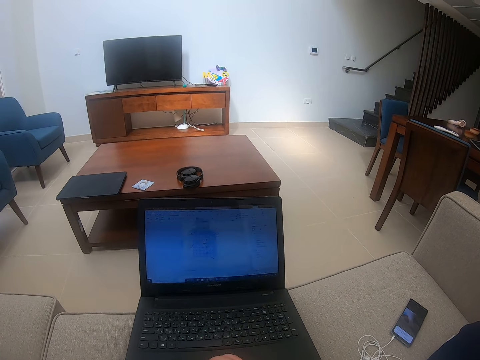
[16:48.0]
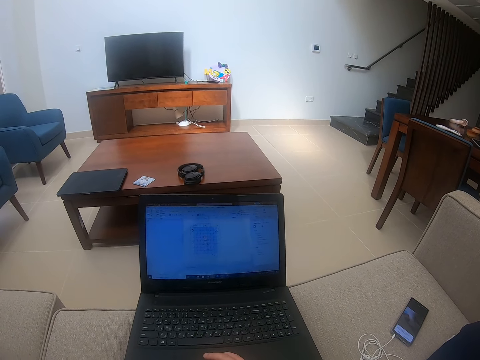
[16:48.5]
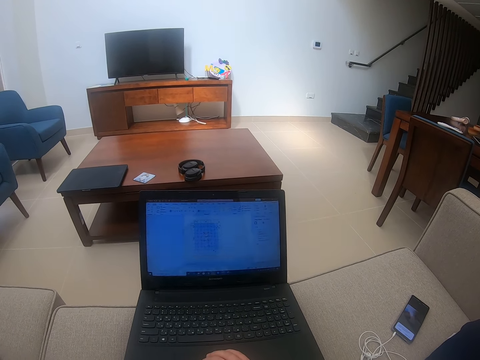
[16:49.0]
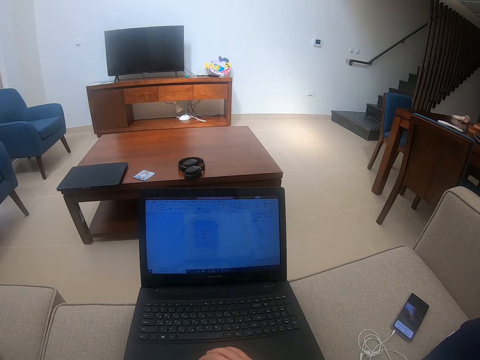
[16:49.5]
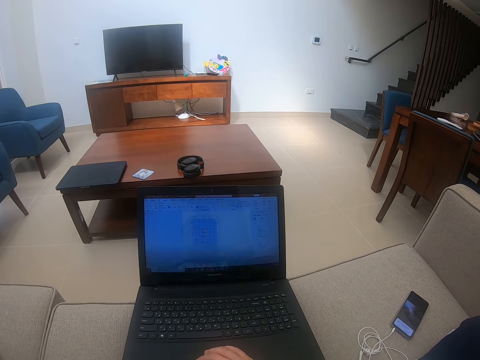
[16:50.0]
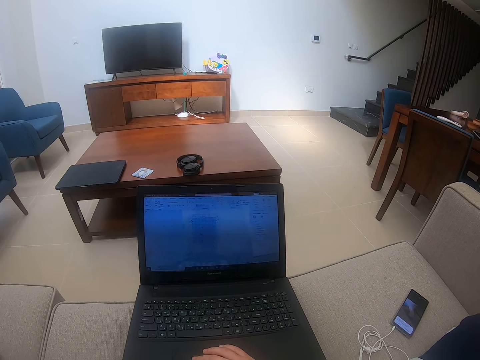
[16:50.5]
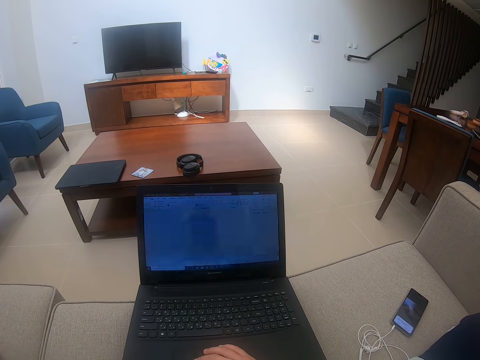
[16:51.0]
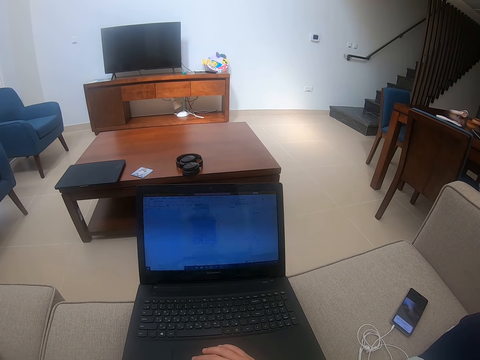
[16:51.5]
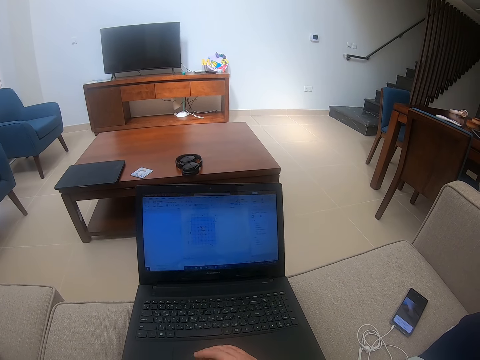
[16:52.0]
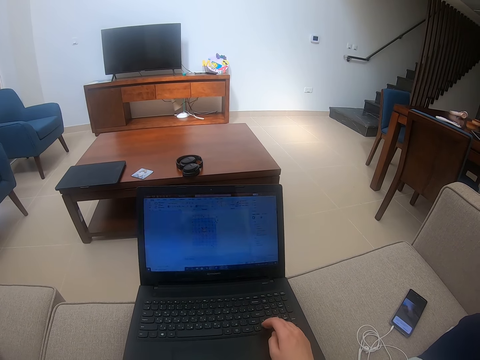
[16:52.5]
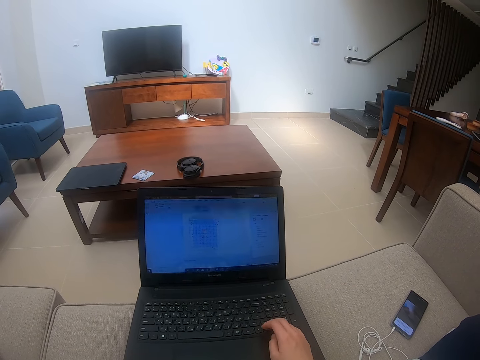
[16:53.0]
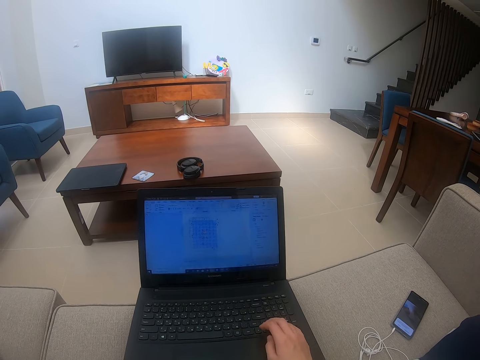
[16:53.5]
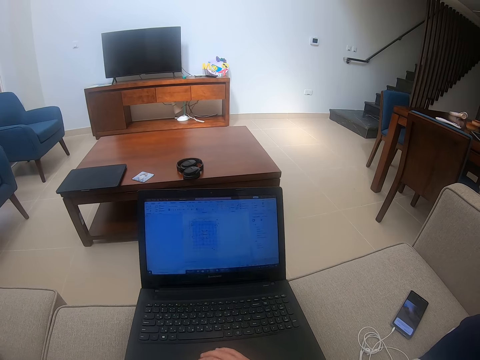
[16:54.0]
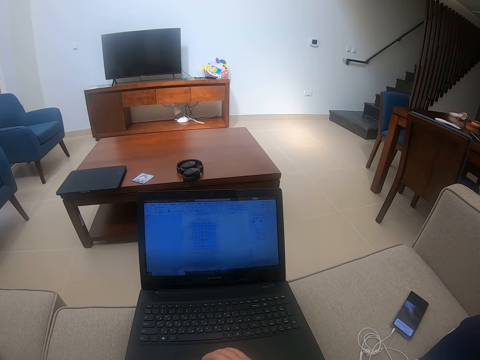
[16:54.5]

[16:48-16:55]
The camera wearer touches the laptop.

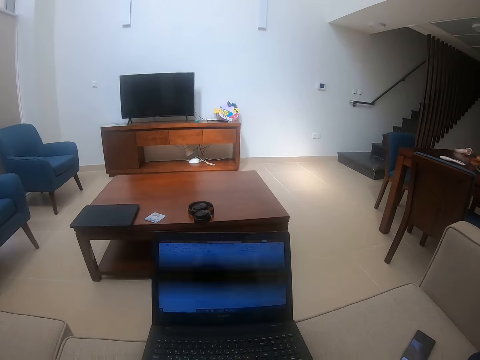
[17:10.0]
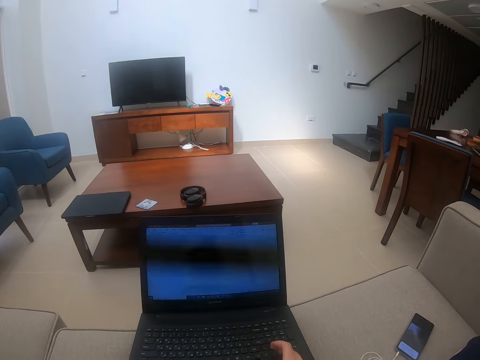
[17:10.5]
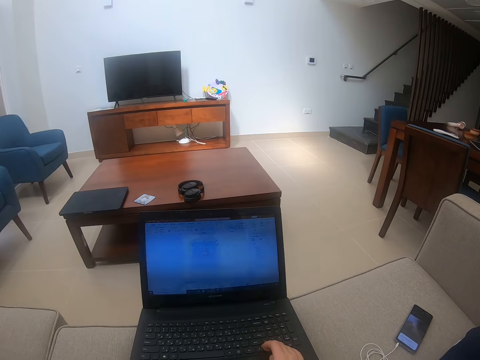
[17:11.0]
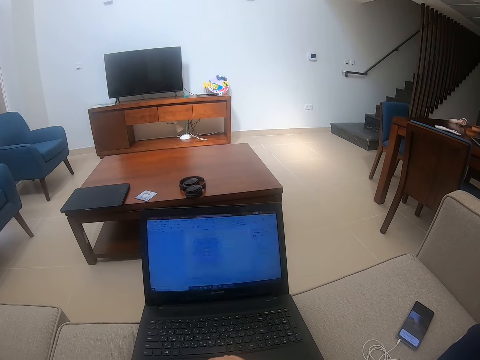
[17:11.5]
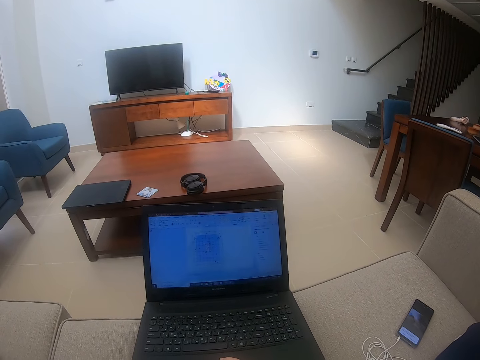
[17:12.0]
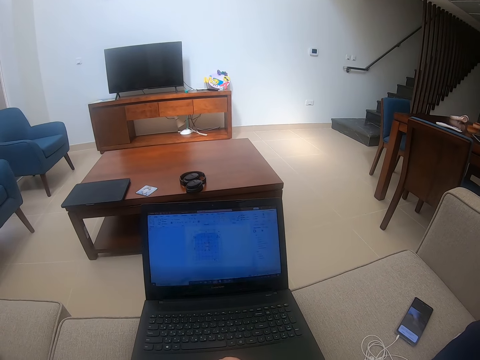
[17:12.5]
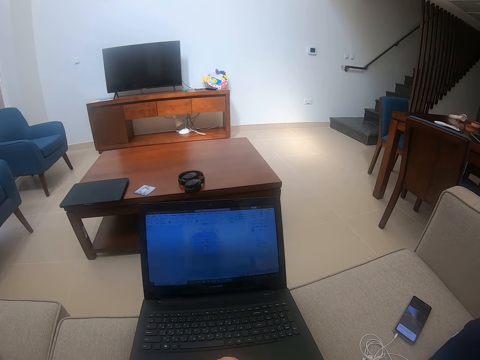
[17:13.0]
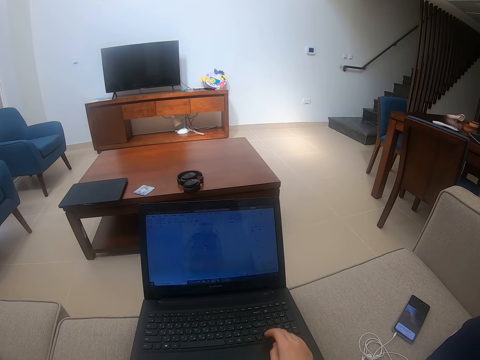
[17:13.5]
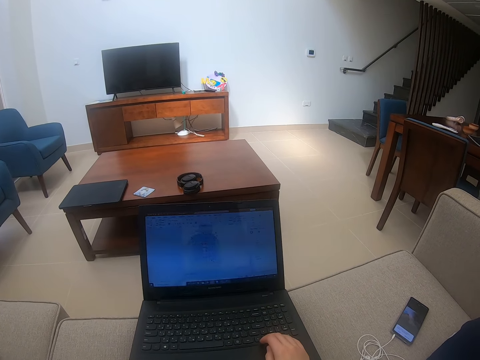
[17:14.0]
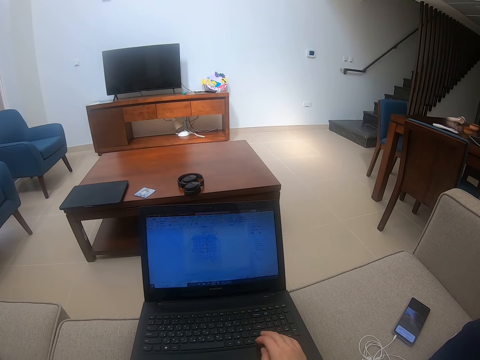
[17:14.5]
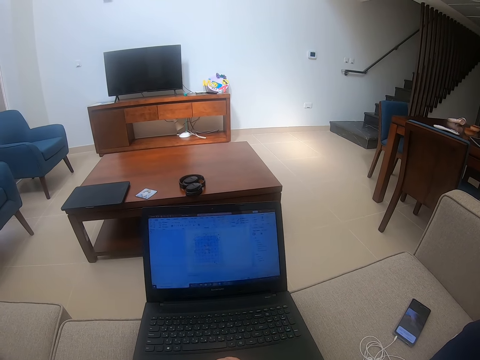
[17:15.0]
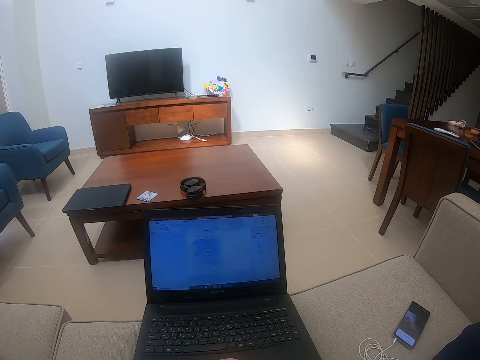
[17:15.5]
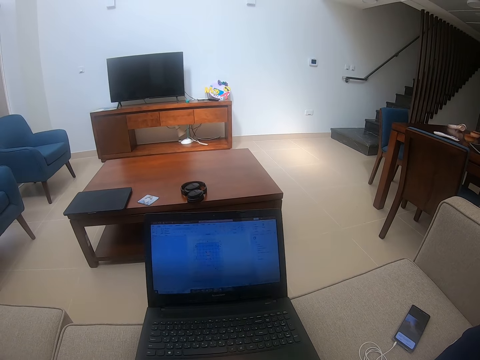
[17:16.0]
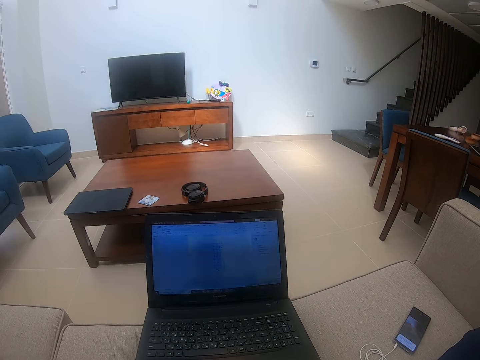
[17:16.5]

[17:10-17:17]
The camera wearer watches the background.

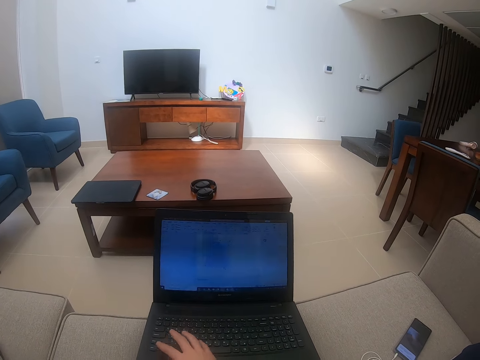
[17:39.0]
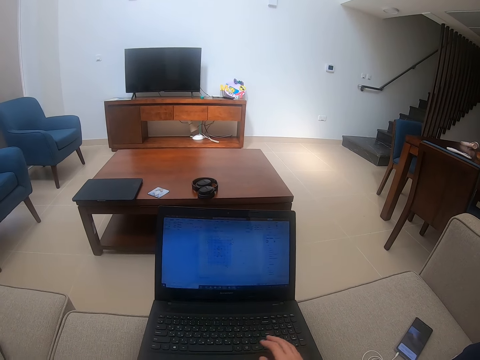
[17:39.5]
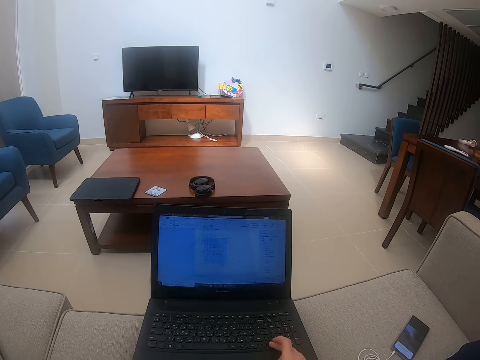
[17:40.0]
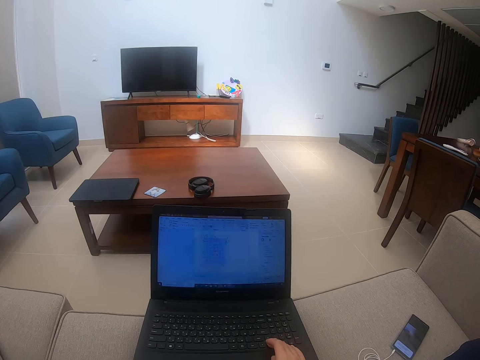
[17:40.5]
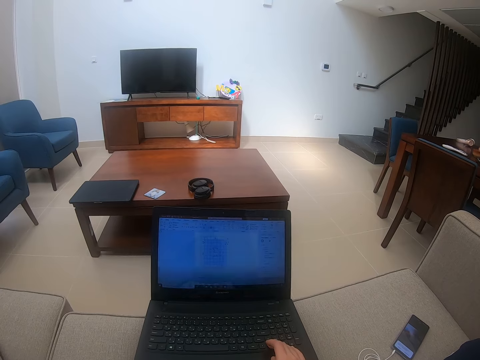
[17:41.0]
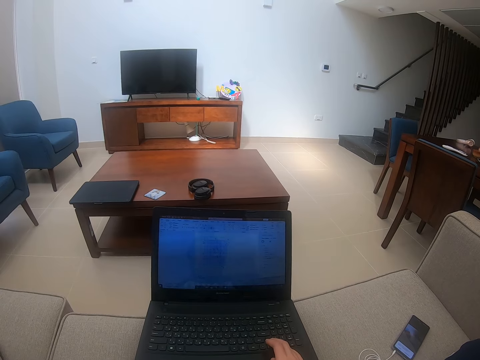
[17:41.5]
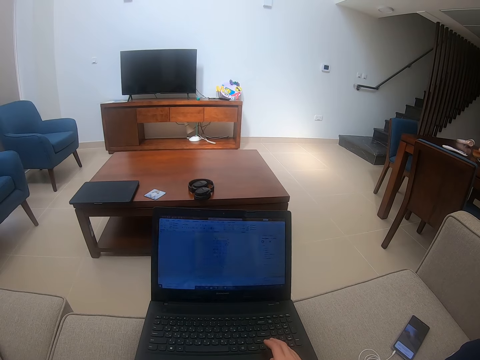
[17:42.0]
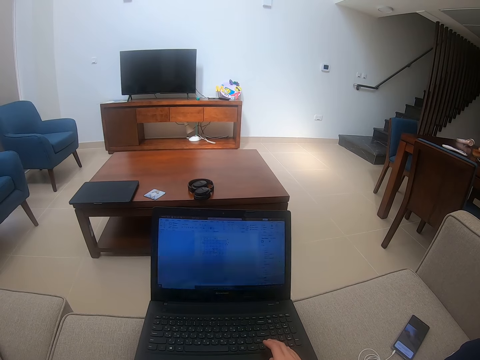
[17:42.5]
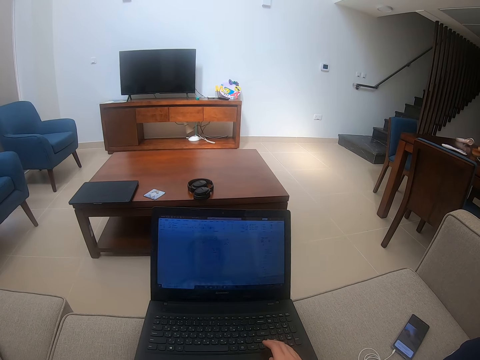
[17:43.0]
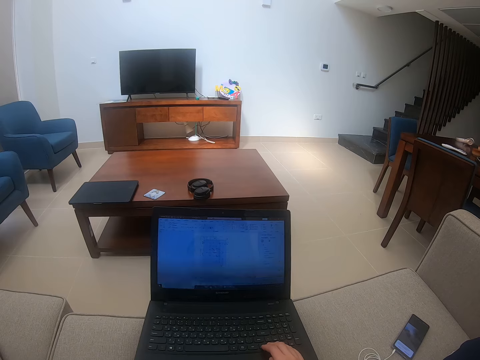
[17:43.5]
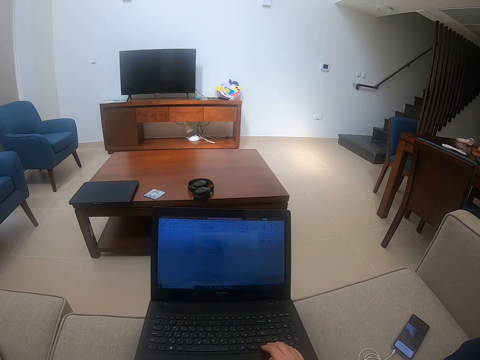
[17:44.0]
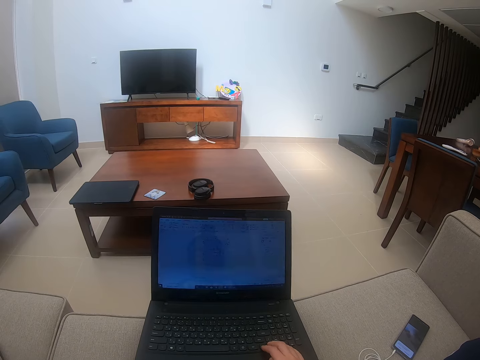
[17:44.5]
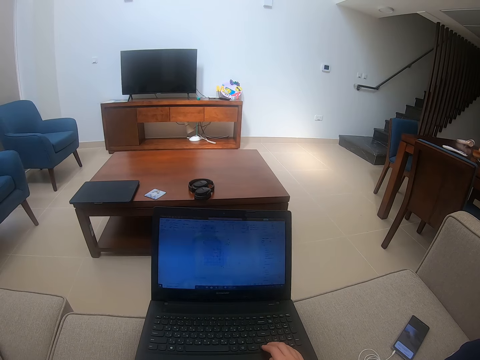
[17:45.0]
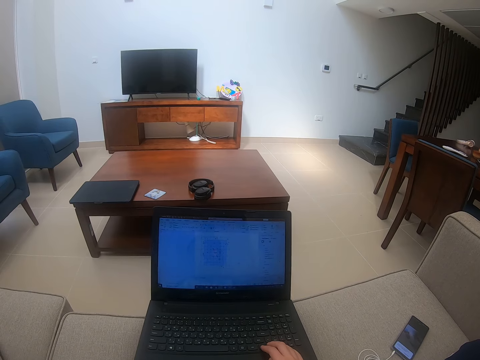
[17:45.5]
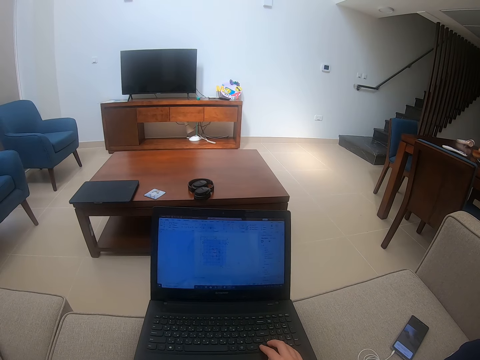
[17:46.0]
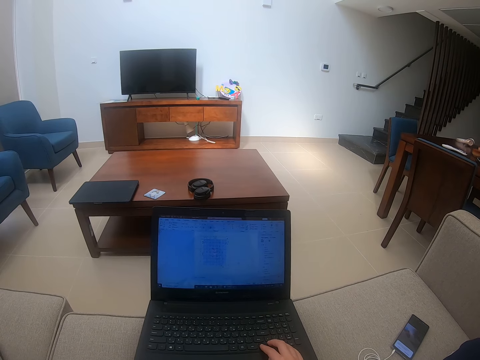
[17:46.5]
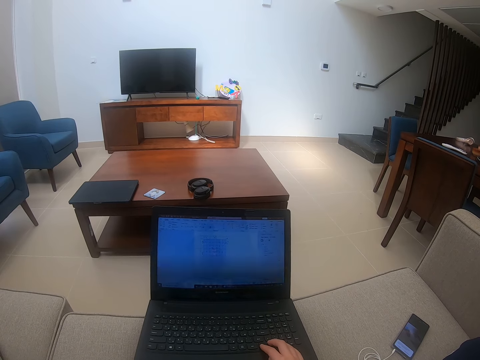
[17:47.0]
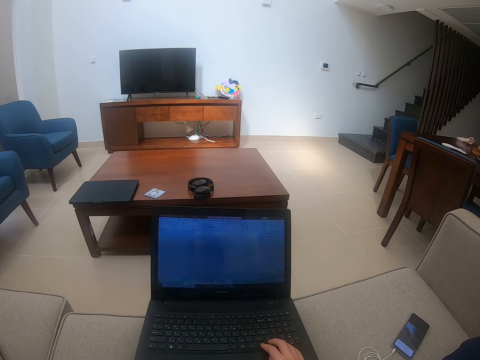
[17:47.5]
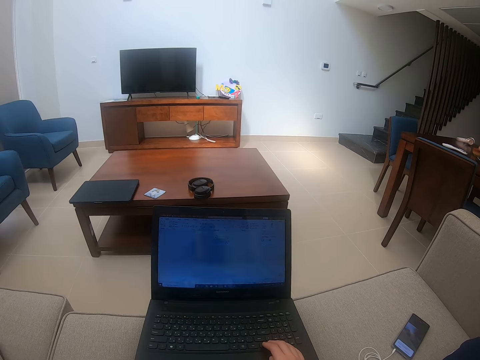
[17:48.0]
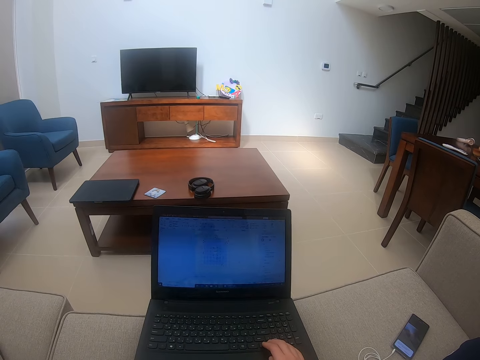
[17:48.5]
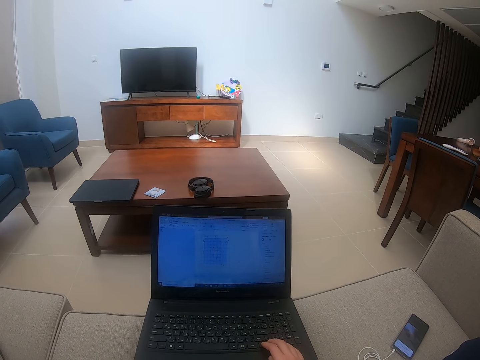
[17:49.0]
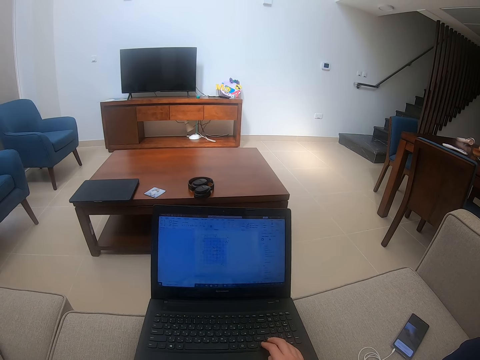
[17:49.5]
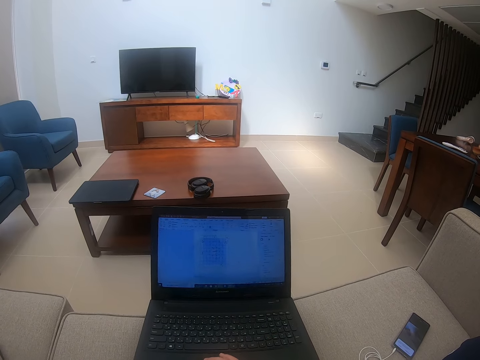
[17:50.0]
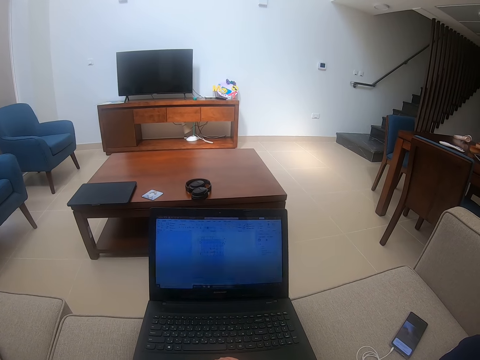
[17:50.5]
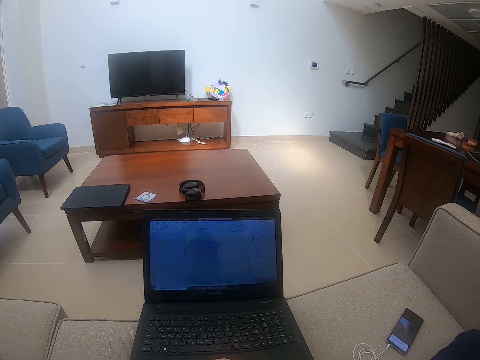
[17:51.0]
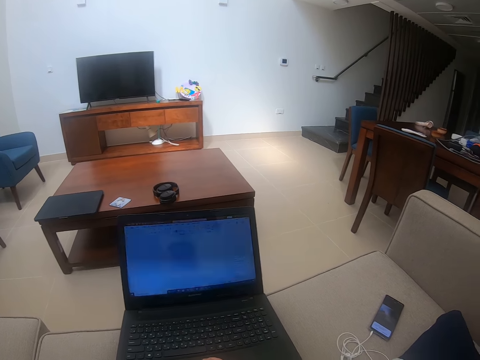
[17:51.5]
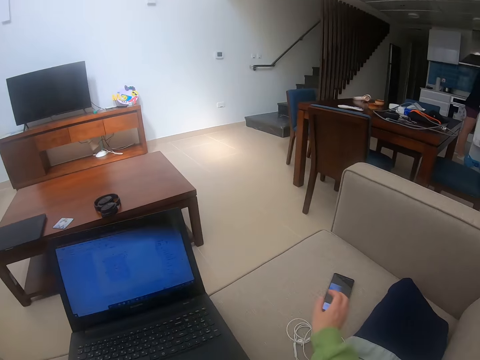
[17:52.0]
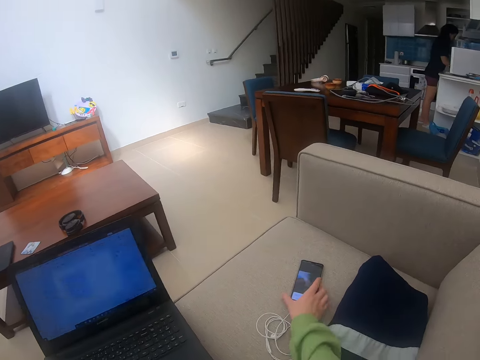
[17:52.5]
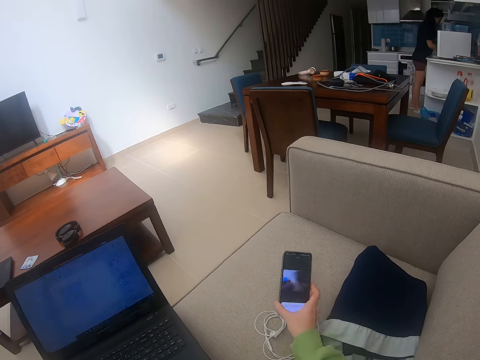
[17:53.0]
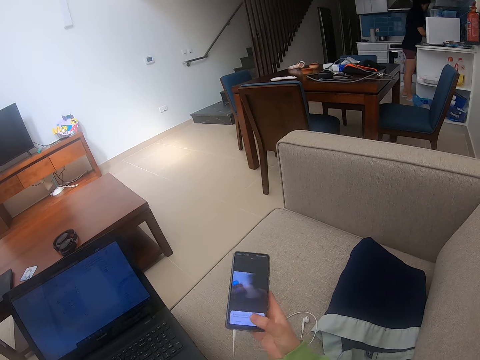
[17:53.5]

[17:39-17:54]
The camera wearer touches the laptop. They take the phone on the couch.
